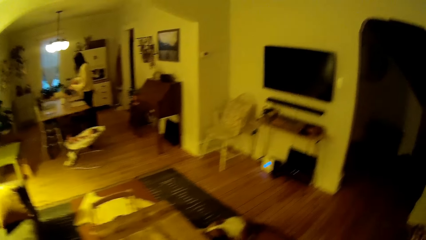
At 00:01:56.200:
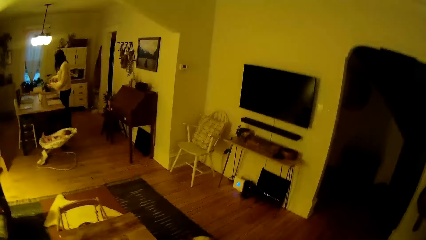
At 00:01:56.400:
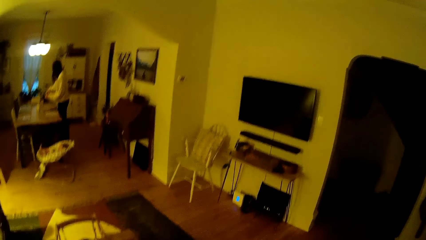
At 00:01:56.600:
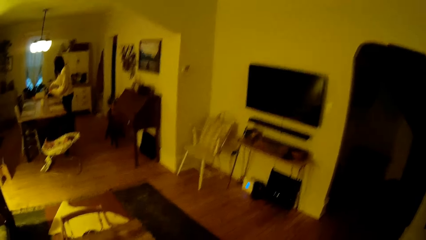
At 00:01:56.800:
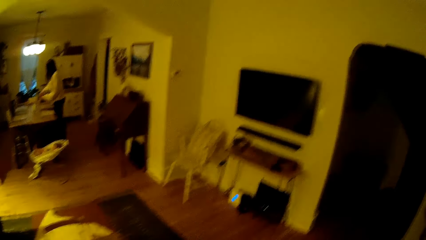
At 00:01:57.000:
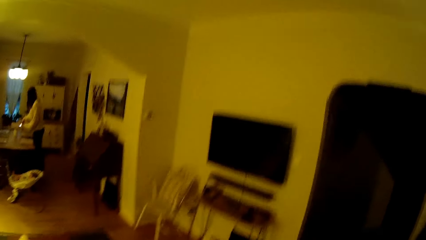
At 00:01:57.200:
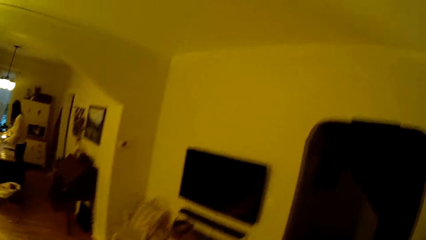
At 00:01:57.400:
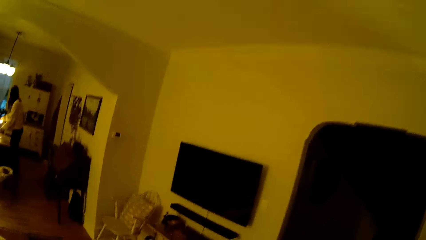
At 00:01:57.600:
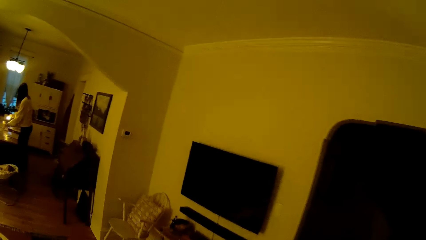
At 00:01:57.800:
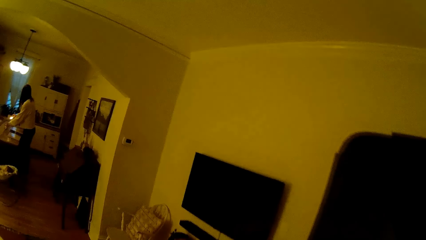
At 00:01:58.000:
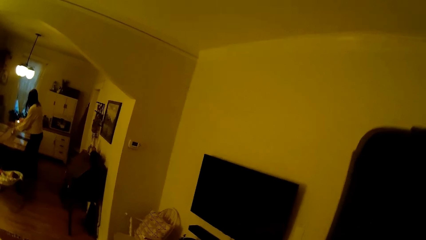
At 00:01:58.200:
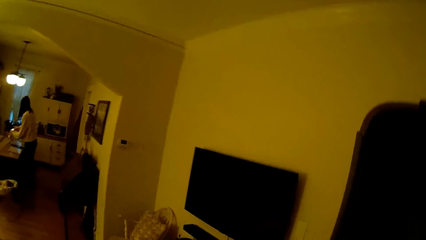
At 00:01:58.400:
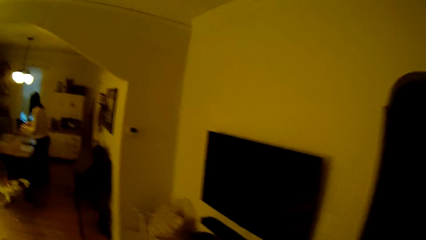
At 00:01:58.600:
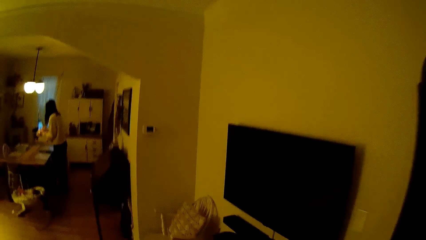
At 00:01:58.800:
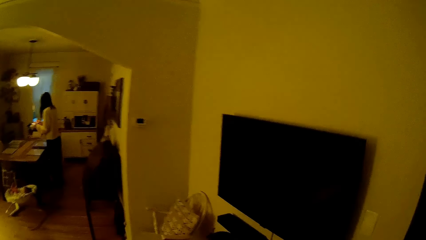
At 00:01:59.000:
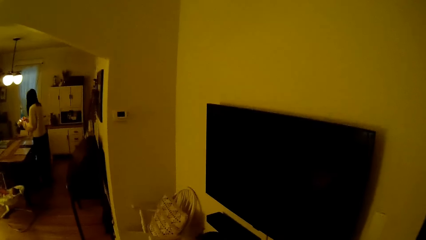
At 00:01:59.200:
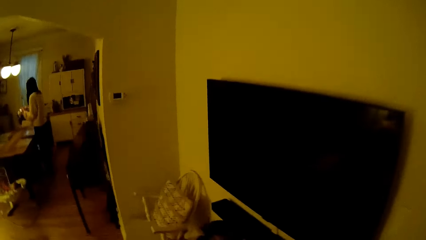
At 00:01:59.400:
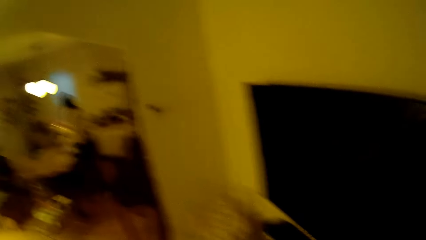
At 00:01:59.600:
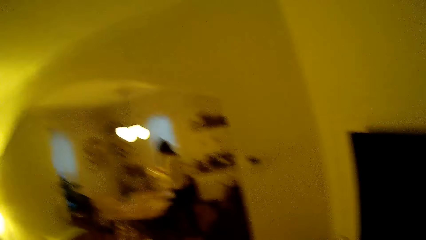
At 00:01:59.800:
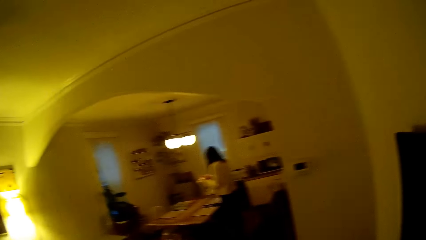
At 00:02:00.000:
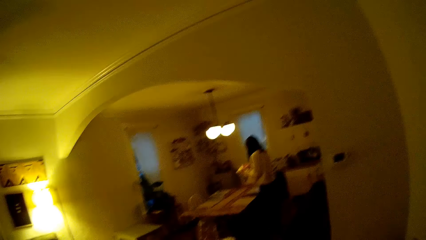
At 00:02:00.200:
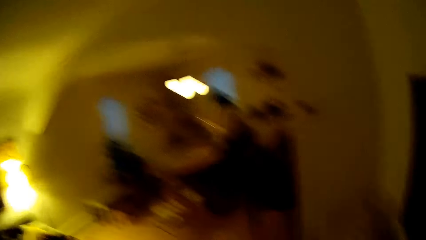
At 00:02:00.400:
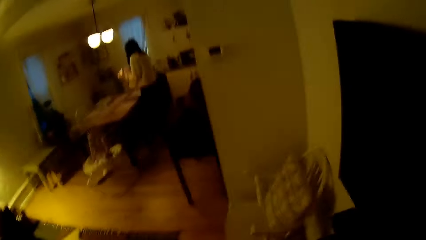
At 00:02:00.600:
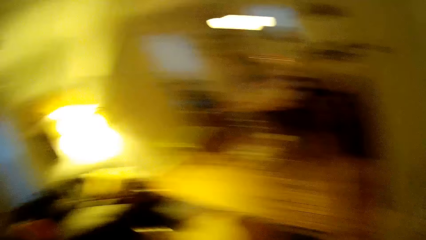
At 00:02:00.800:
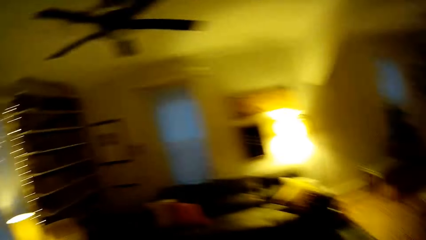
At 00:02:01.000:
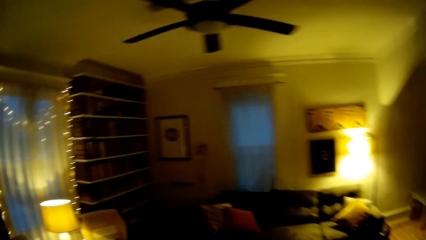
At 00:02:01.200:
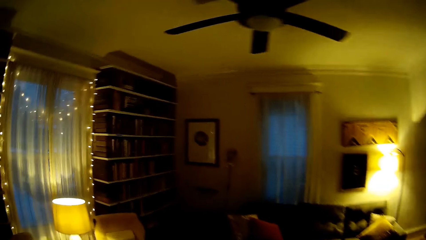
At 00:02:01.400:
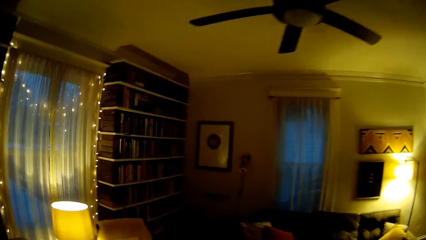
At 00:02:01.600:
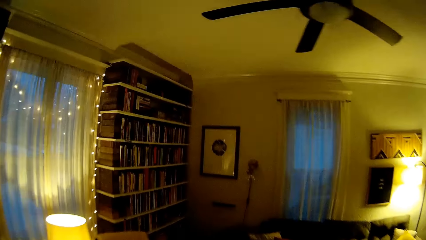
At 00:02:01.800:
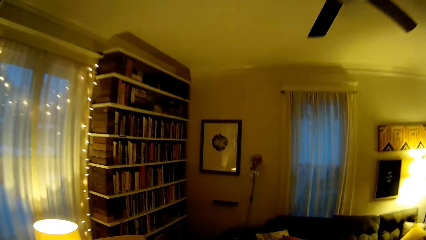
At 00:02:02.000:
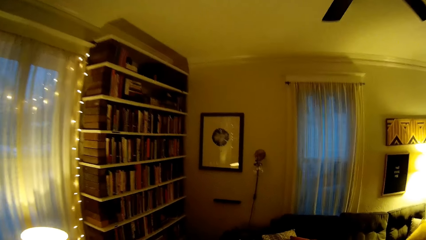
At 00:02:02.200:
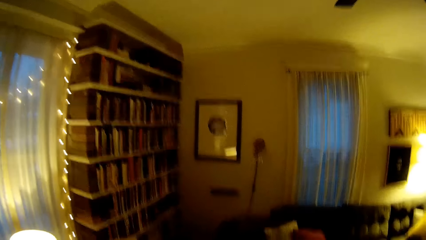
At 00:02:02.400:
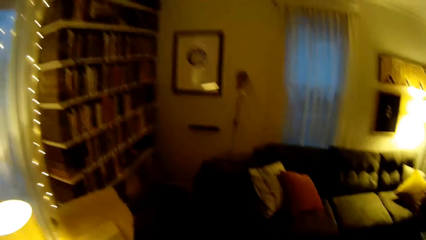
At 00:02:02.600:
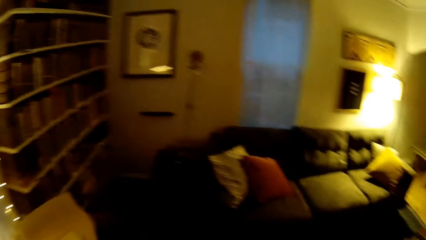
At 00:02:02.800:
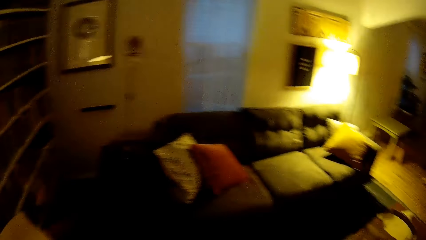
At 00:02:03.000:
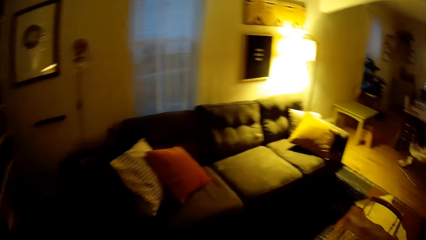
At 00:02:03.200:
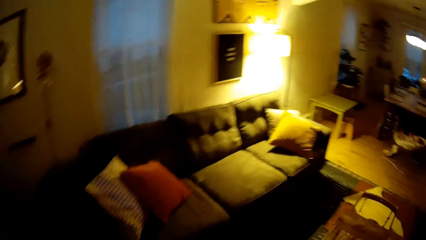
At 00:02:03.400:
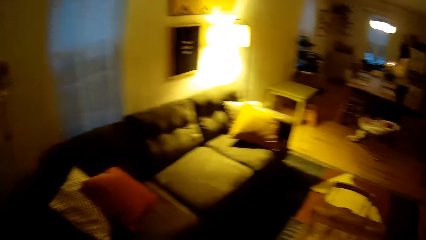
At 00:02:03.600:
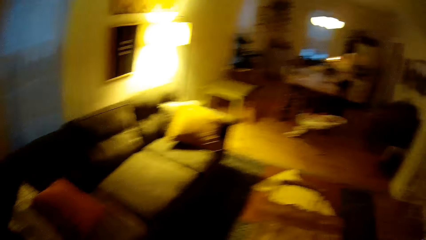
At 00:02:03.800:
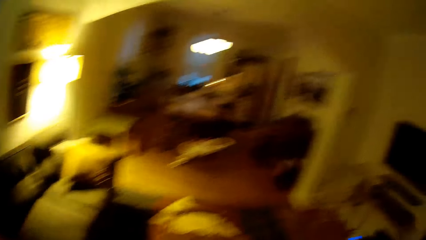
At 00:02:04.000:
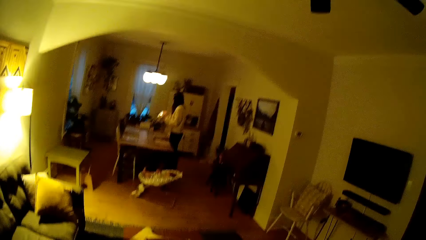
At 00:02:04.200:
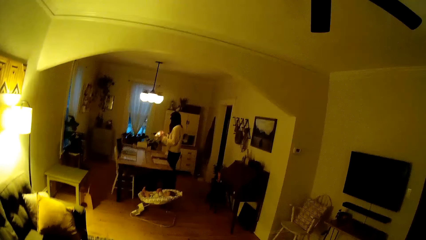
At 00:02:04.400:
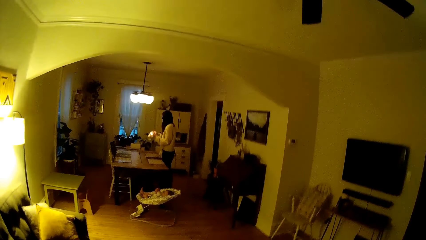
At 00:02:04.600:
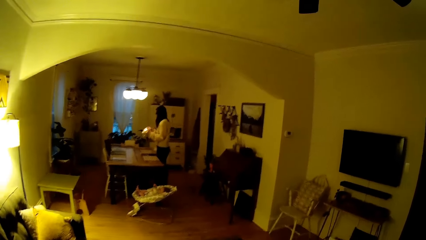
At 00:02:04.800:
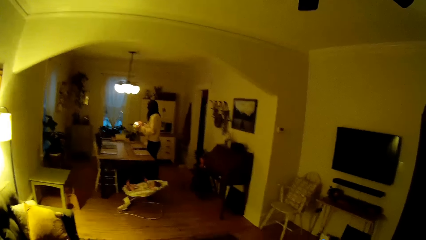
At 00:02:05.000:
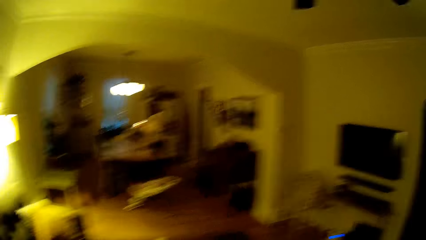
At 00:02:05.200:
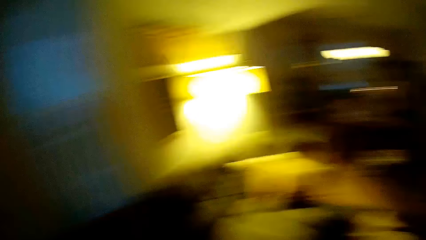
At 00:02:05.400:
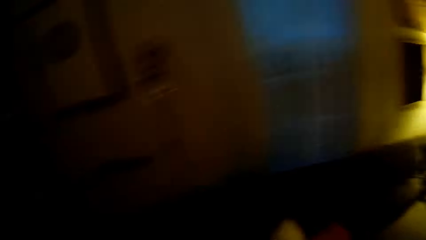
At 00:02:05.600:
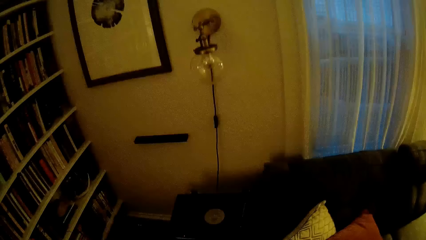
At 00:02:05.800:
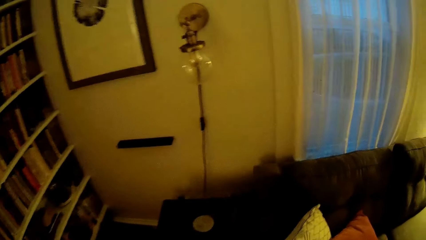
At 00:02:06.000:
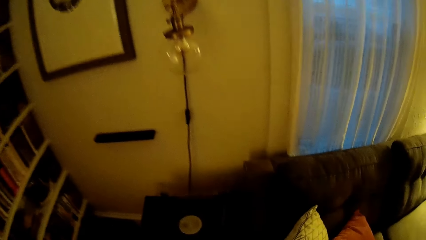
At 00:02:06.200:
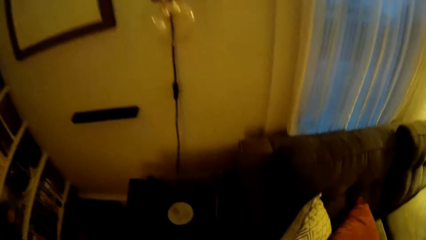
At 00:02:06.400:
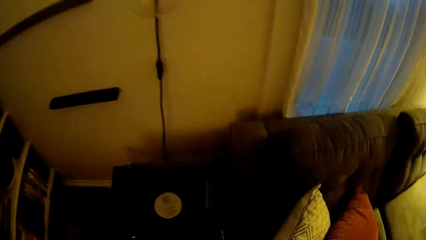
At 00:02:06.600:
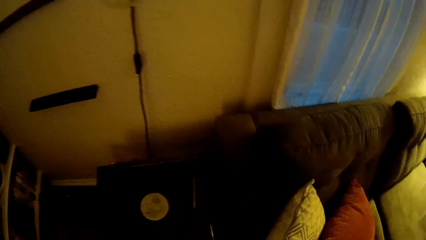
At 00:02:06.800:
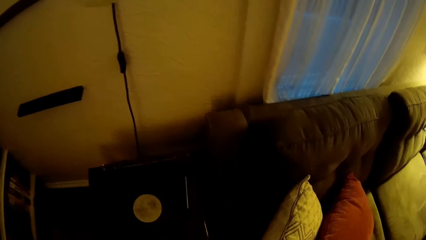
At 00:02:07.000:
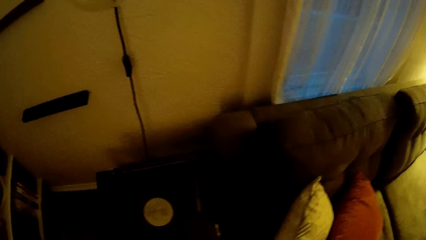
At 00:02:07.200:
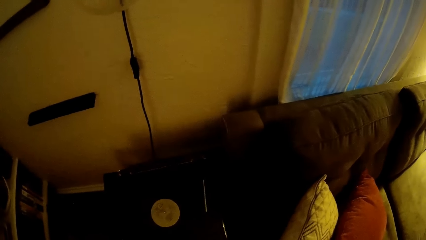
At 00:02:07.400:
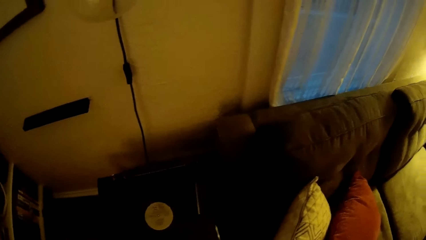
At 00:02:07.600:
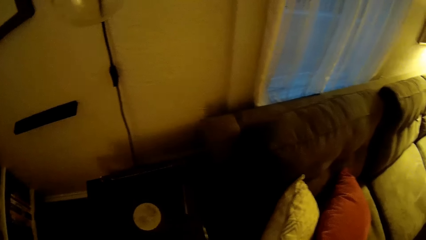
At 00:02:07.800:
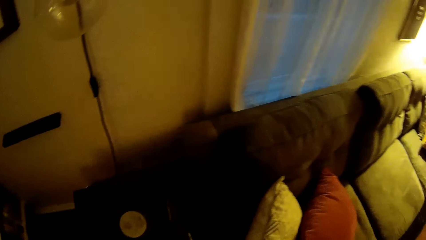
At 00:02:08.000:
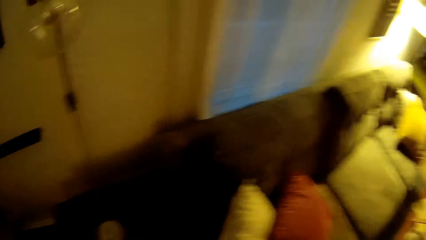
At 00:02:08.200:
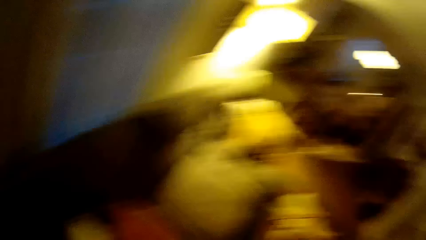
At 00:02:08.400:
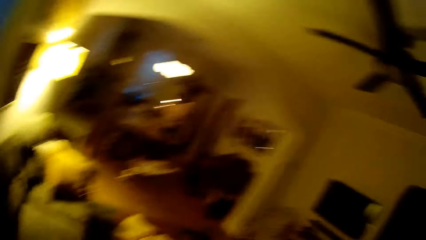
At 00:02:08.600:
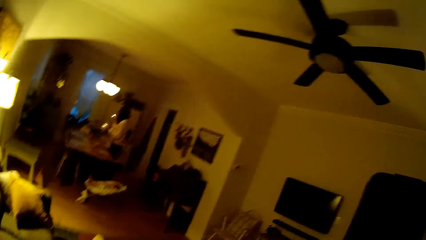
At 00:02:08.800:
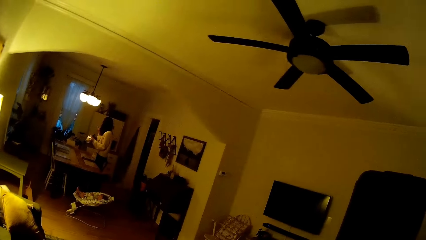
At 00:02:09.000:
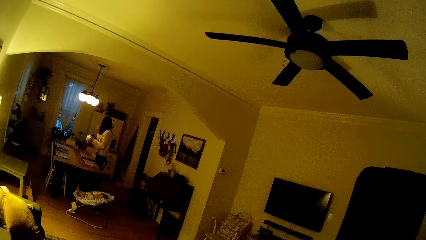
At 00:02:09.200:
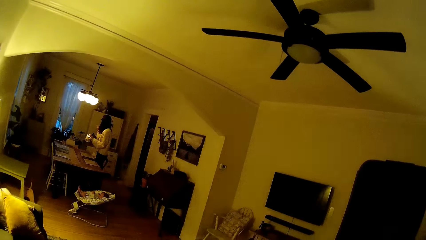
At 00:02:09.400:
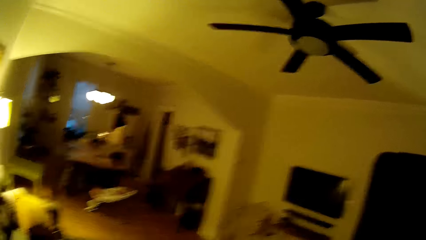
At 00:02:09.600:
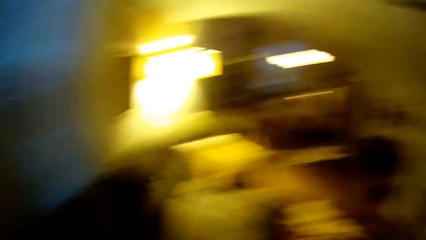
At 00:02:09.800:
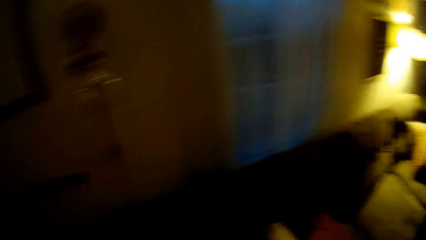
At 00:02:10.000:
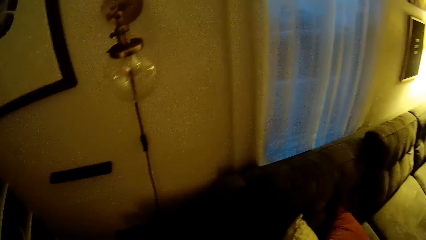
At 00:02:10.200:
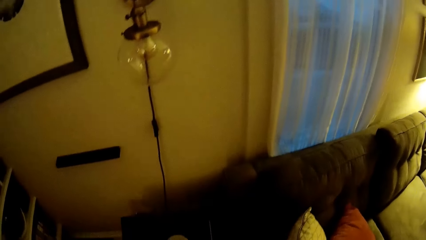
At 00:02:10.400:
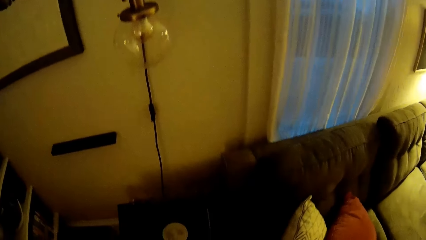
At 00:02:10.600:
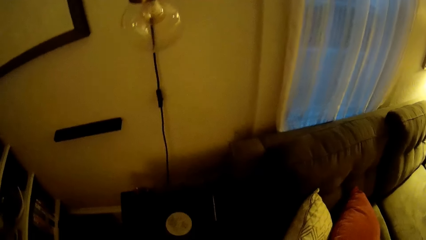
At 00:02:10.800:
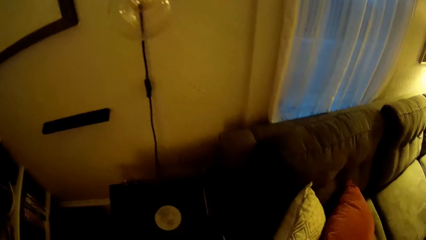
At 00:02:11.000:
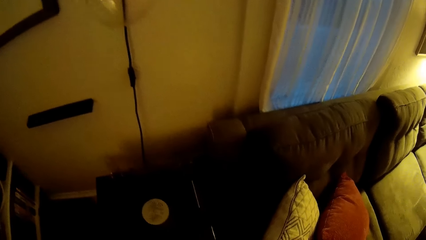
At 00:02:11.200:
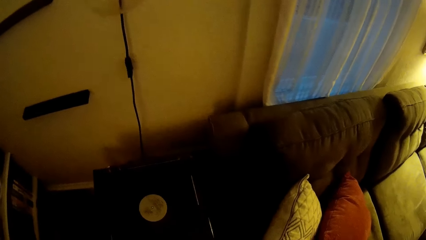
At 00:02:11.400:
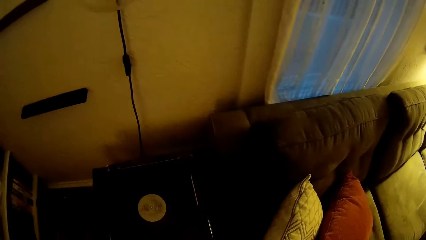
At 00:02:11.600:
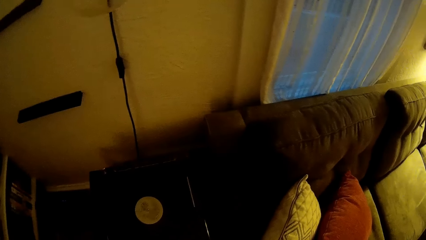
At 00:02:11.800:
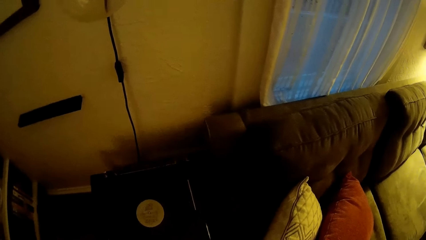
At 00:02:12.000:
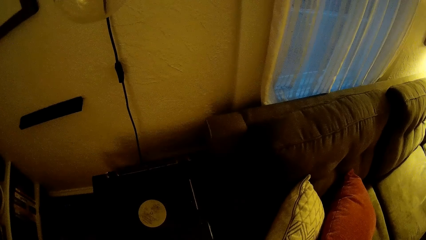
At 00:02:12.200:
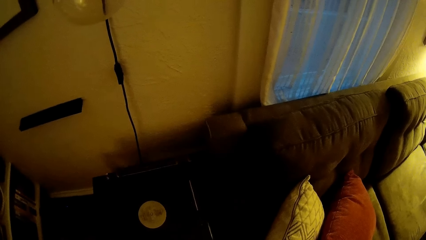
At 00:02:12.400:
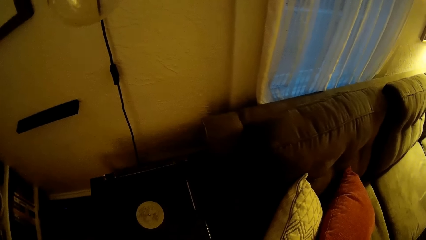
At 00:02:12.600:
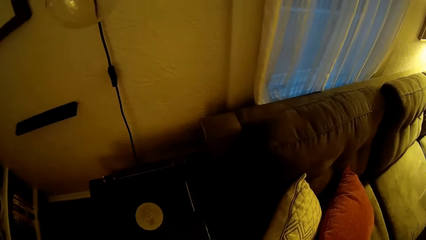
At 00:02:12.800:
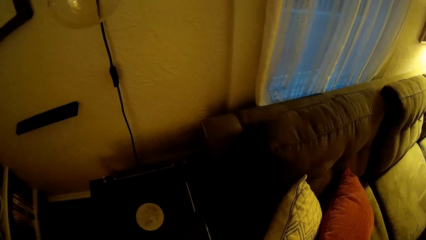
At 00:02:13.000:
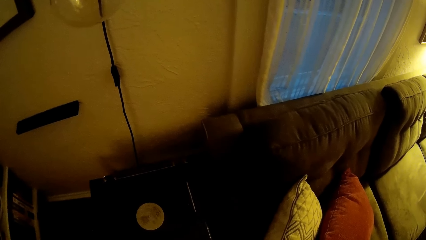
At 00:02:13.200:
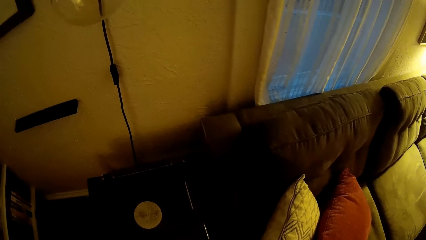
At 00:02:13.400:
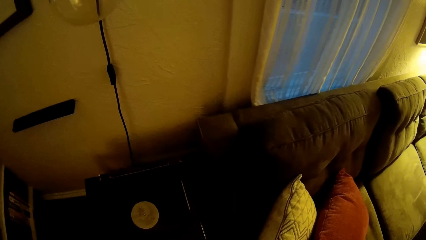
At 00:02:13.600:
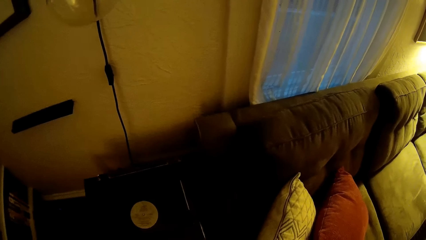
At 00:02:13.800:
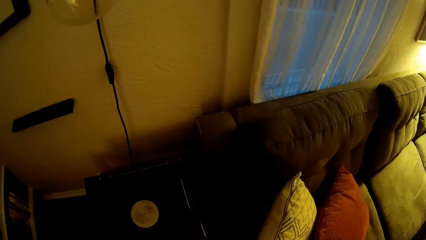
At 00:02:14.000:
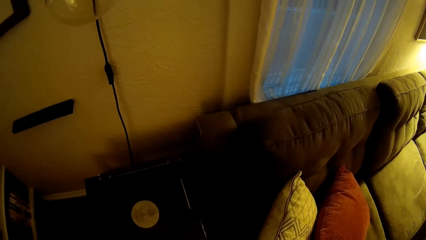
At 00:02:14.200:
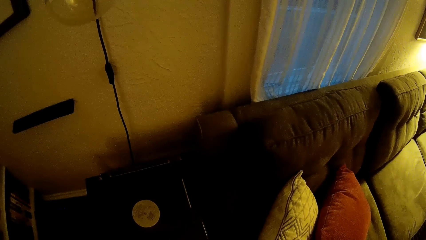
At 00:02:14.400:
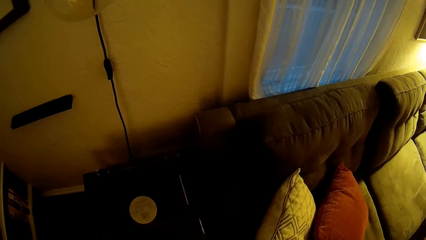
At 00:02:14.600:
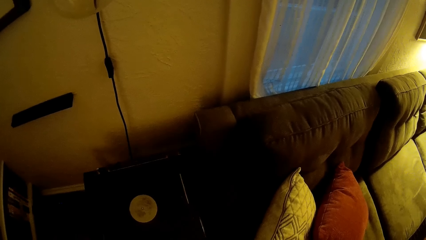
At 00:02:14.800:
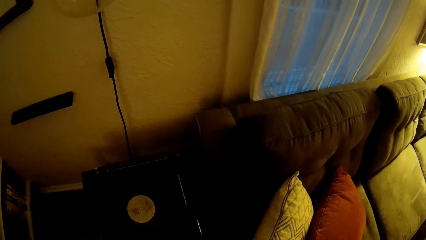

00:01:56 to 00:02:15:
The camera wearer interacts with a woman. They walk around. They move to the vinyl player. They look around.
